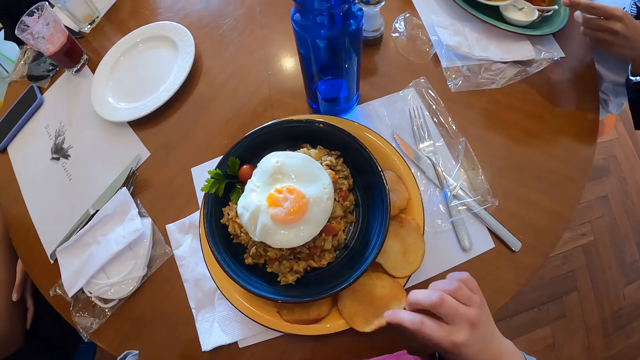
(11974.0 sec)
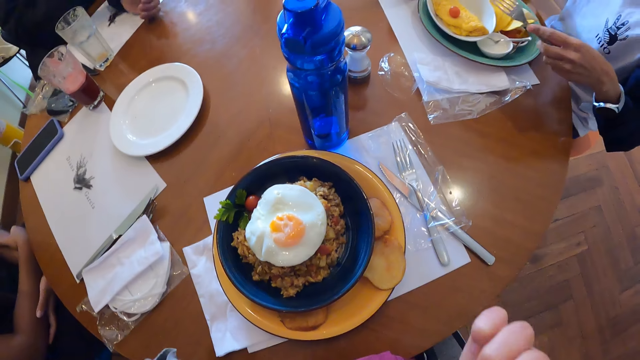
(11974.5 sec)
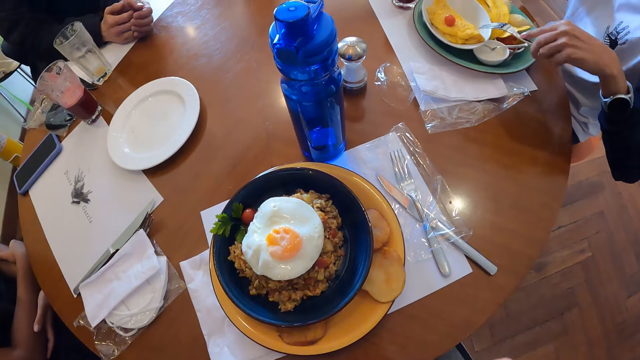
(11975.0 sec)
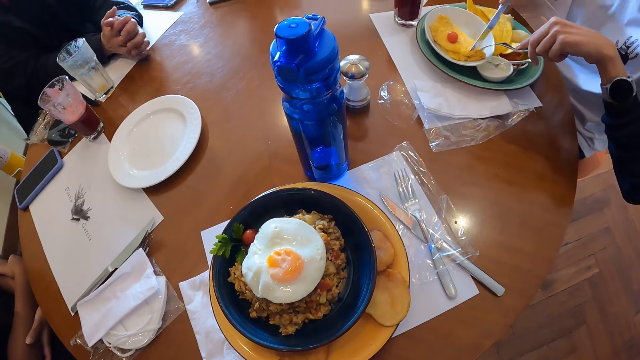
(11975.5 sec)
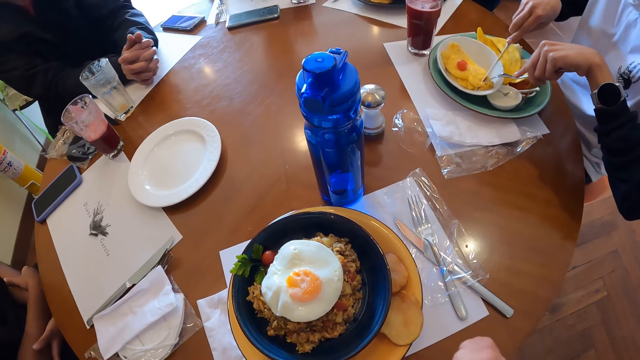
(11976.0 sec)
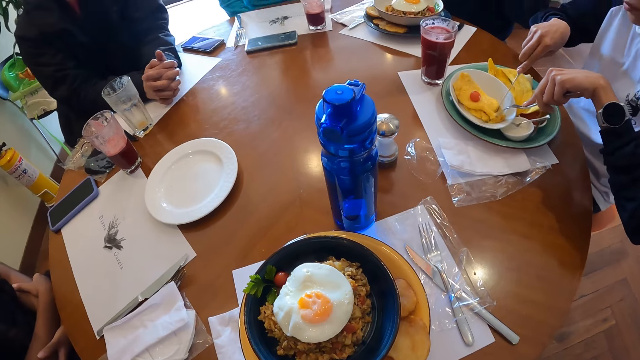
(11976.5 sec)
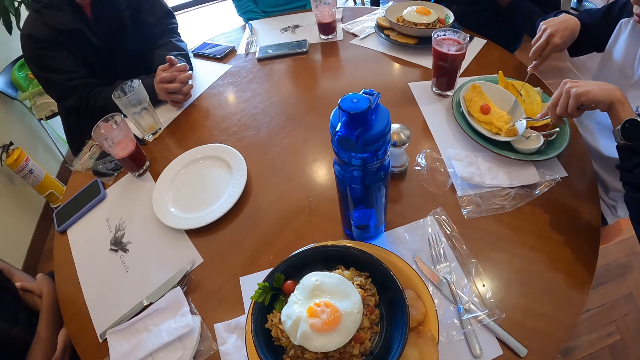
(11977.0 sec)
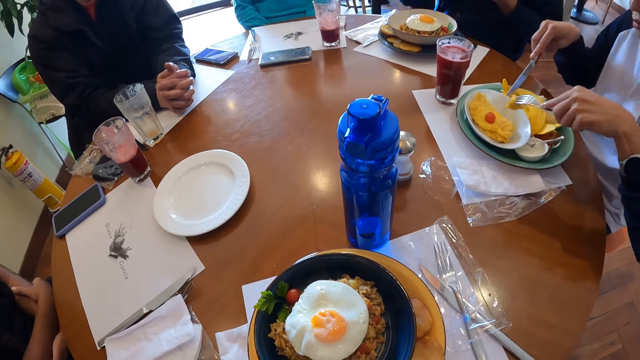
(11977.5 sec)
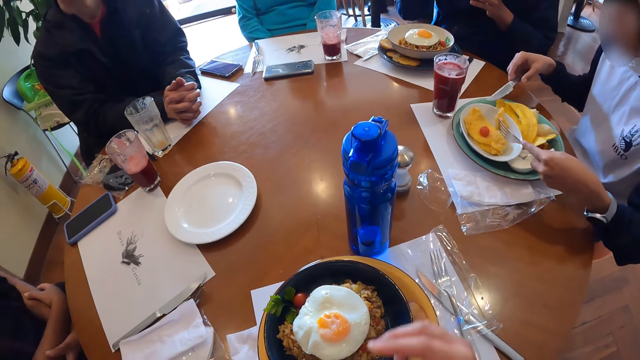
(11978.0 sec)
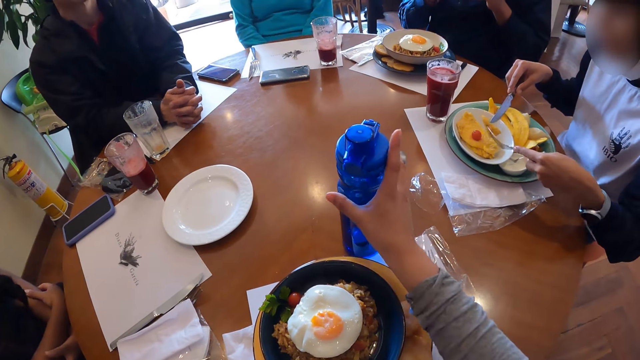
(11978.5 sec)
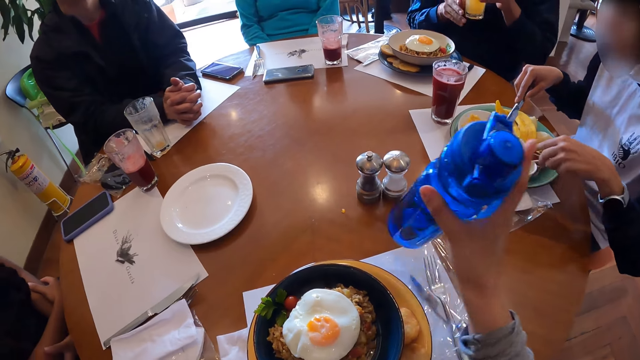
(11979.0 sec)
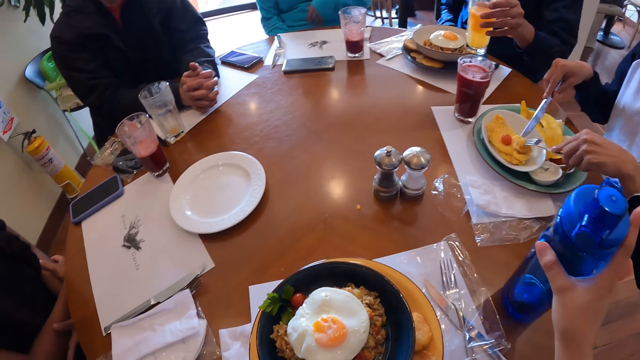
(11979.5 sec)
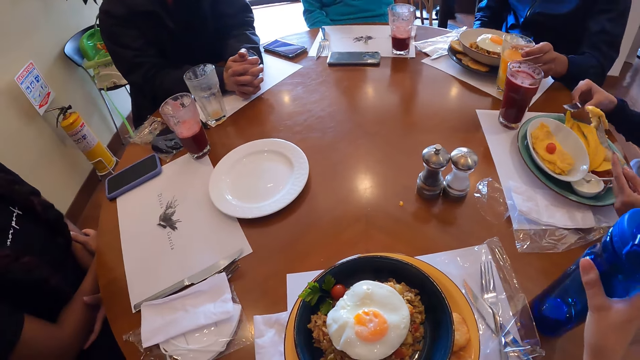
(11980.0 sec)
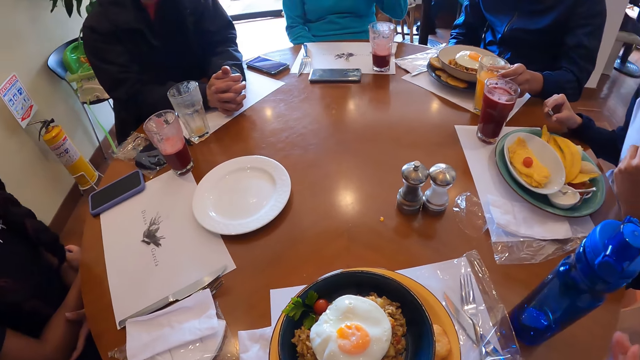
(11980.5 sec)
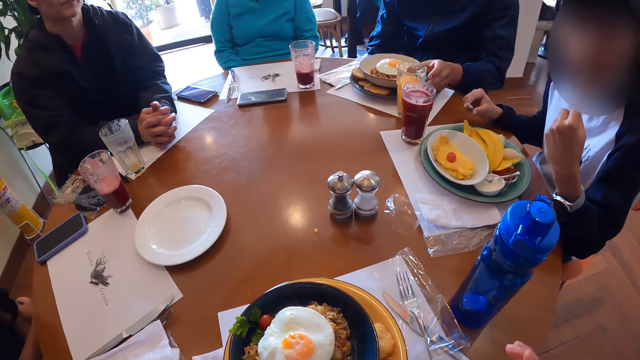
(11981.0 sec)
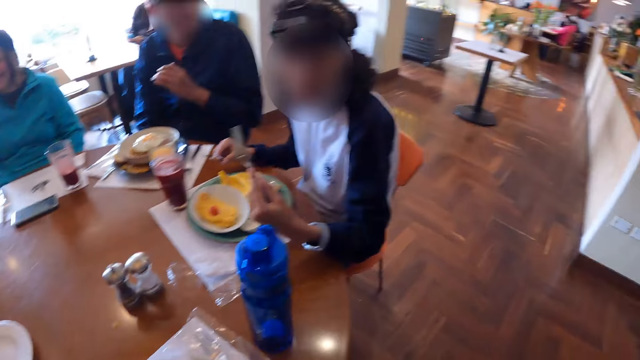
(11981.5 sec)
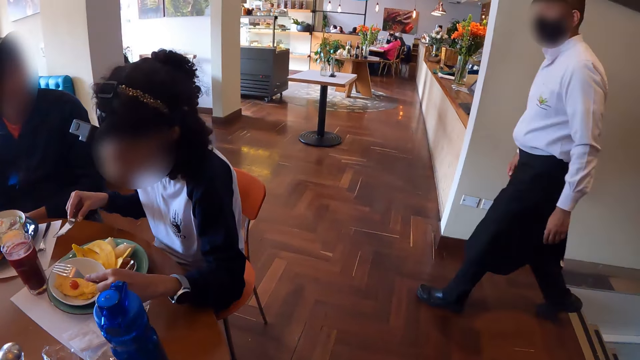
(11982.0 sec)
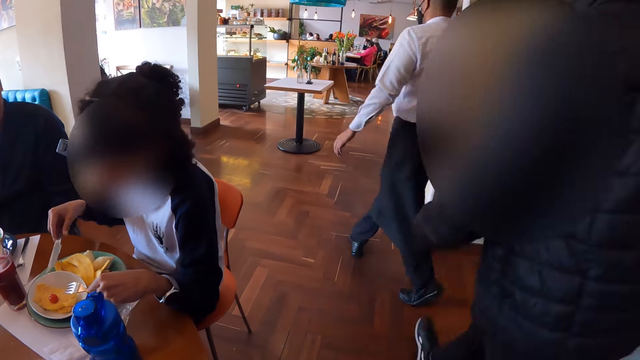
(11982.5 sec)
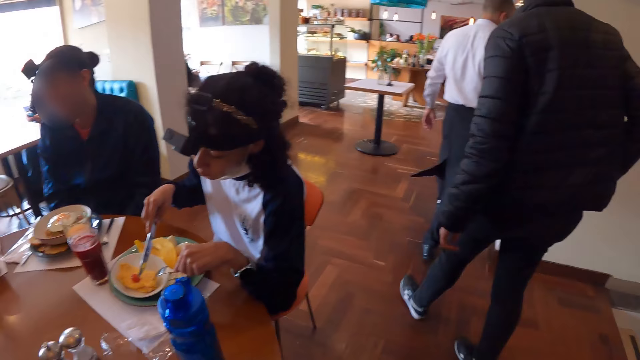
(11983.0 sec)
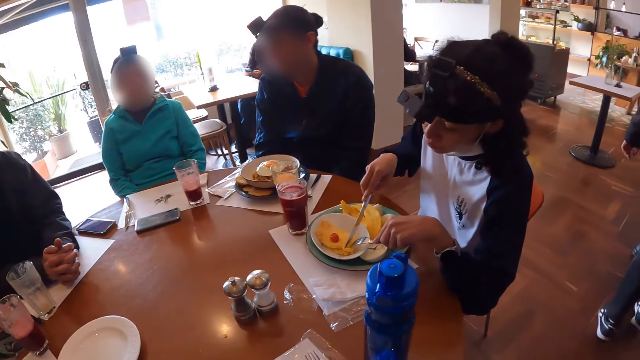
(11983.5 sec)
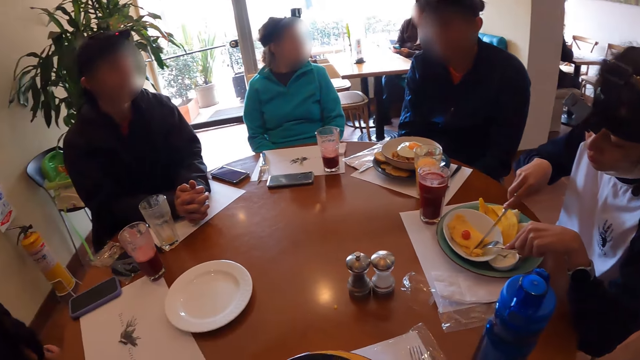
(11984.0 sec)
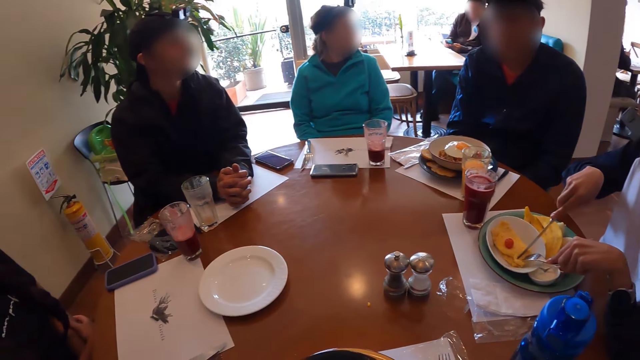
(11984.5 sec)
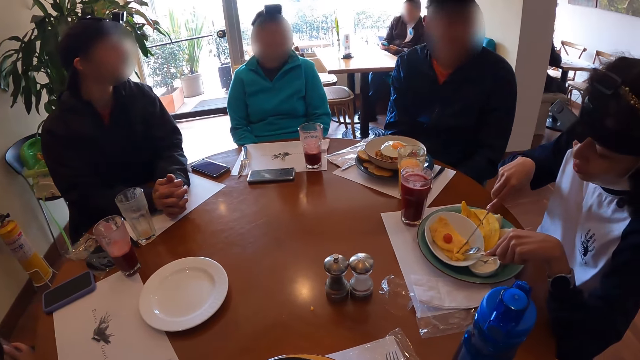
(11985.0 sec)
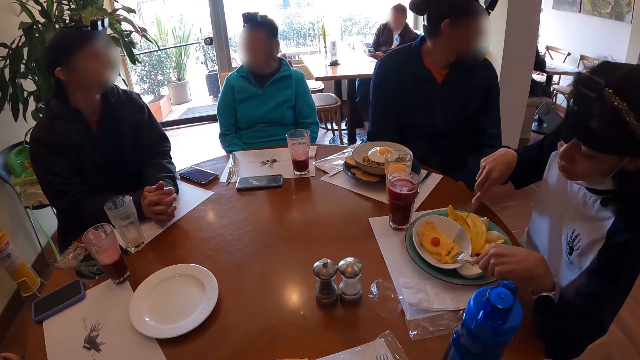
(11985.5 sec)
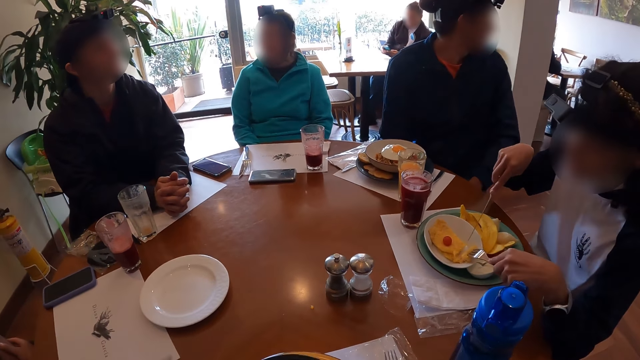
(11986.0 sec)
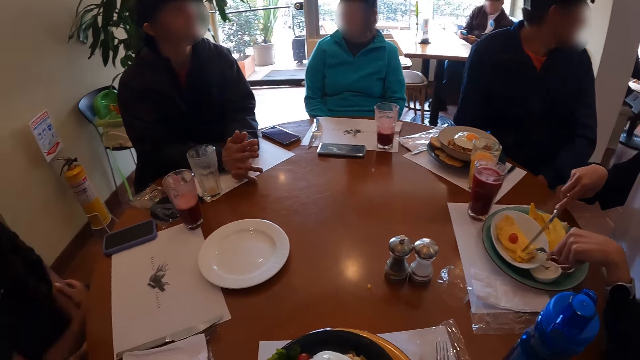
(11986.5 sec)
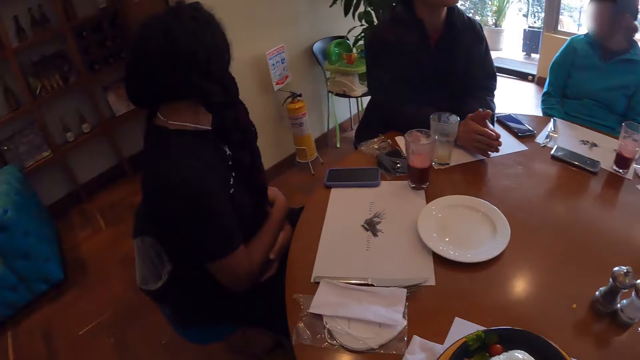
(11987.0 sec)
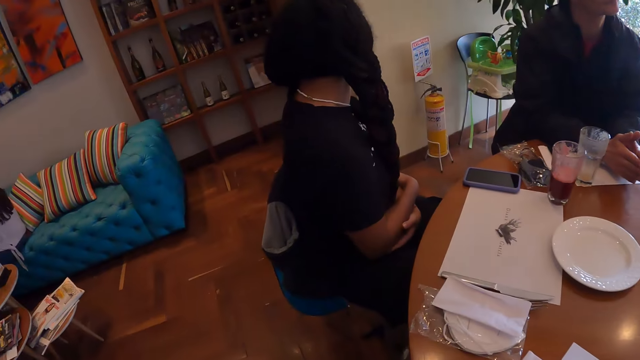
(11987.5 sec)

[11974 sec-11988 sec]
The camera wearer picks up a piece of fried potato from a plate on the table with her right hand. A woman picks up the egg with the fork. The woman cuts pancake from the plate on the table with a knife in her right hand and the fork in her left hand. The camera wearer picks up a blue bottle of water from the table with her right hand and puts the bottle on the table. A man places a glass of juice on the table with his left hand. The woman eats the pancake with the fork in her left hand. The camera wearer looks around. A waiter walks to a table at a restaurant. The woman cuts pancake from the plate on the table with the knife in her right hand and the fork in her left hand.

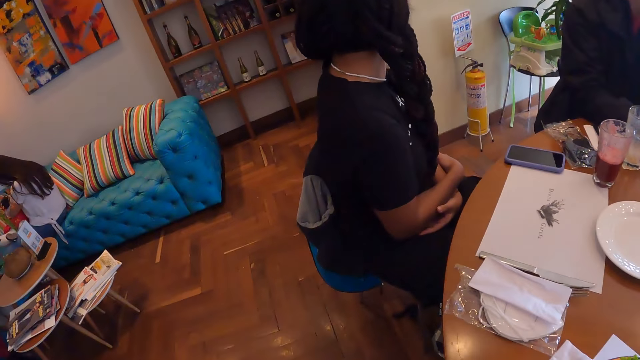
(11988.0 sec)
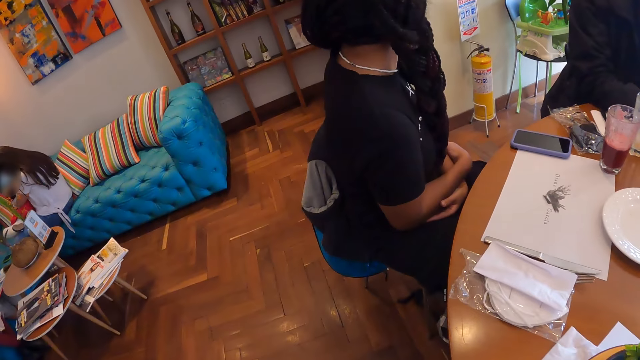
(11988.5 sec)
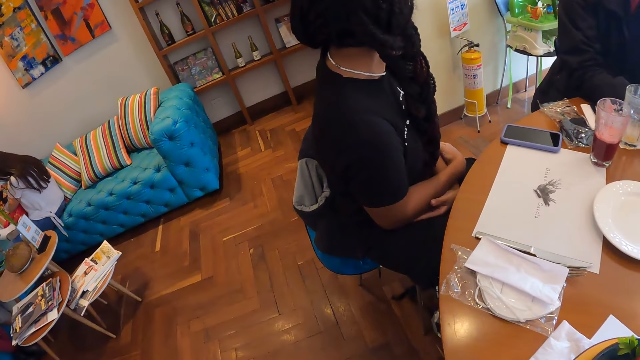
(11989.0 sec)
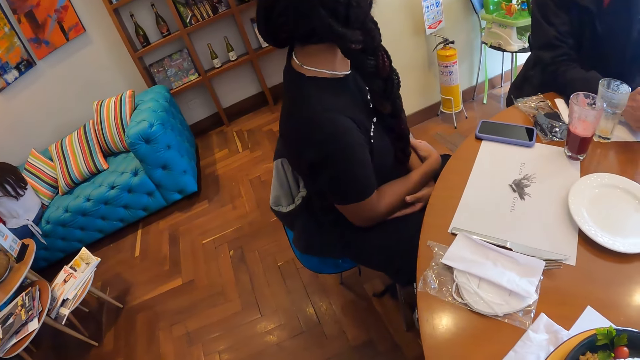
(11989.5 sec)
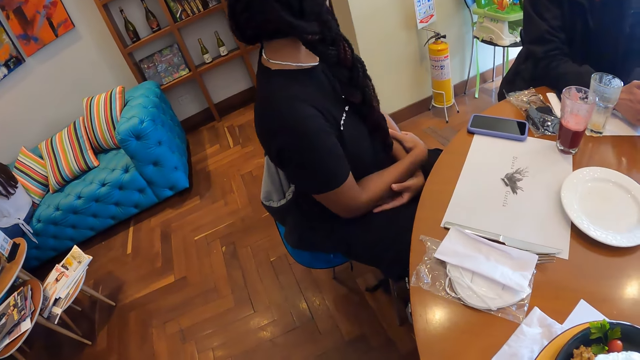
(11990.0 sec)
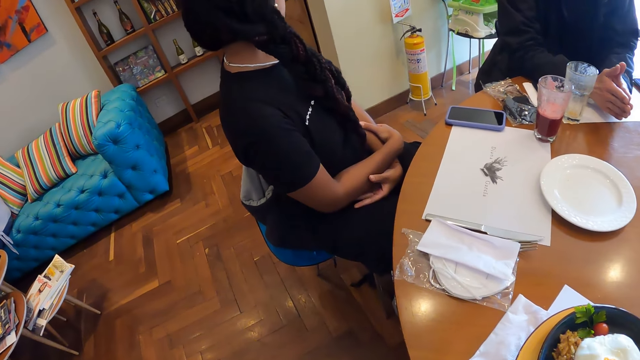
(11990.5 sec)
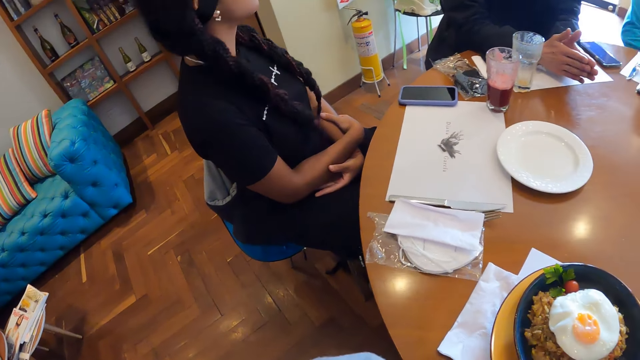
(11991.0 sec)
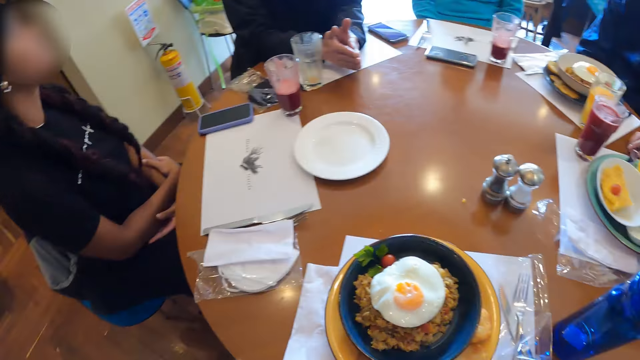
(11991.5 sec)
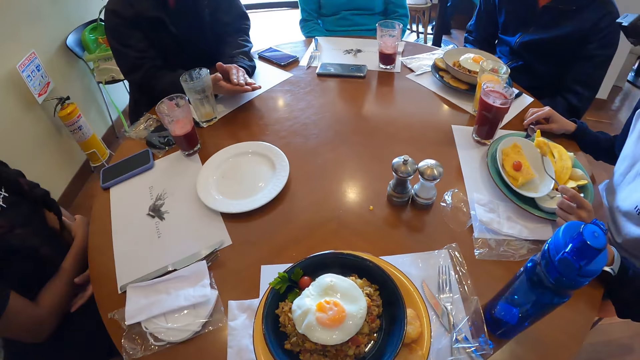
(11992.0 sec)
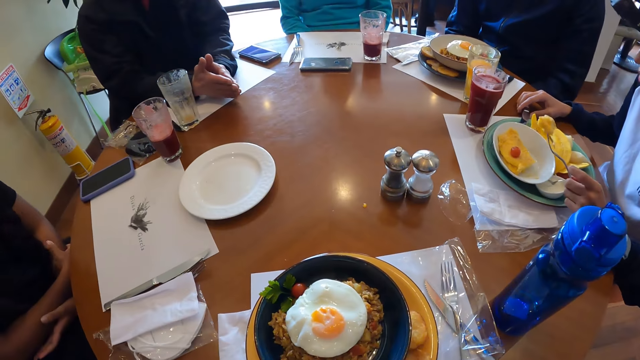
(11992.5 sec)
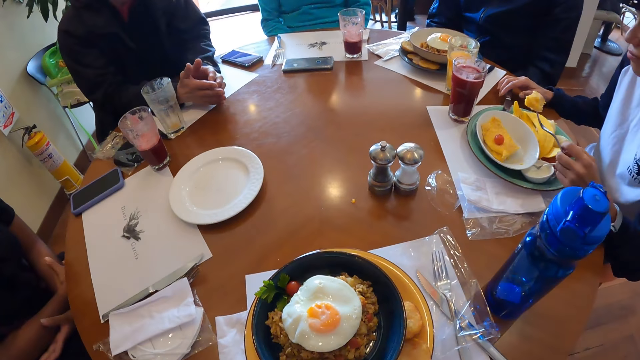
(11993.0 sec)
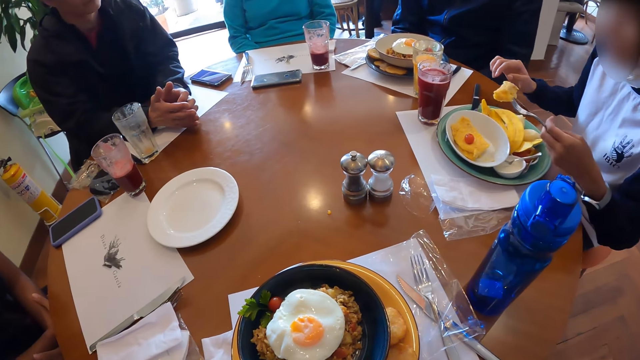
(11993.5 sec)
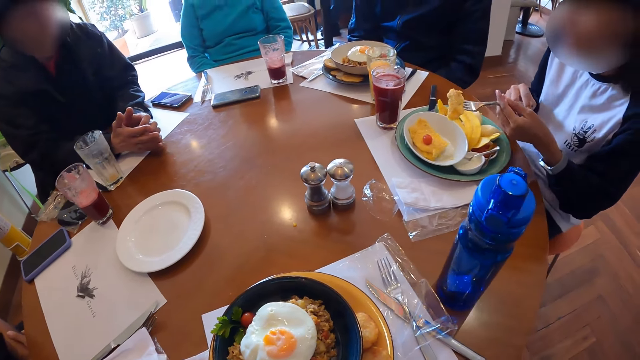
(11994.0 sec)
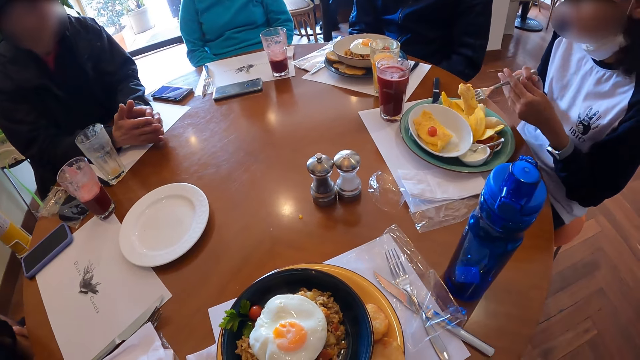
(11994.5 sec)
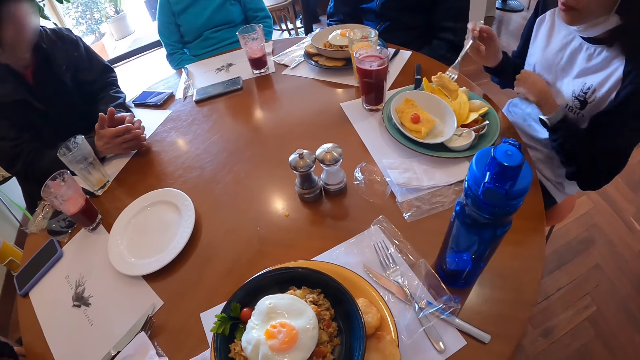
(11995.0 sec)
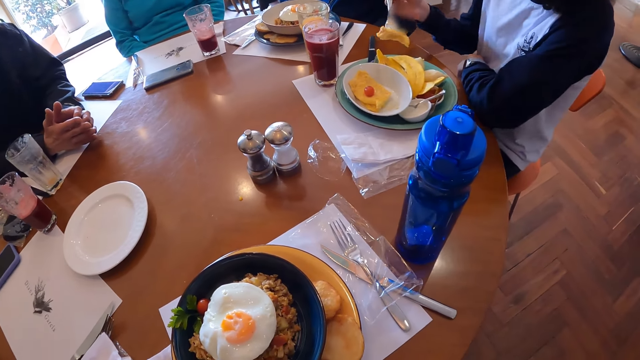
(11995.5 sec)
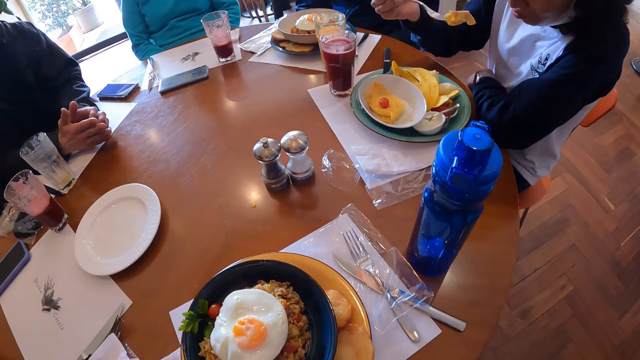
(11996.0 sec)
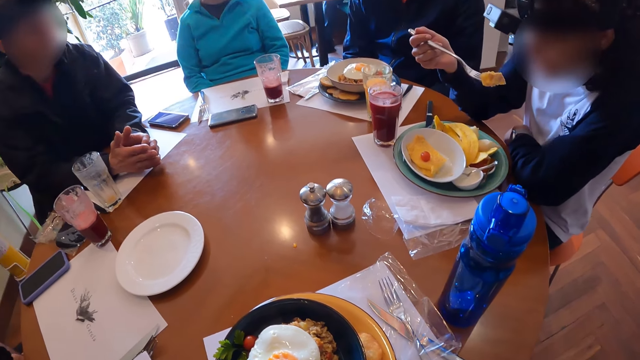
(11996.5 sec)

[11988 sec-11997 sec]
The woman holds the fork in her left hand with pancake on it. She passes the fork from her left hand to her right hand, looks around and interacts with the group at the table.
